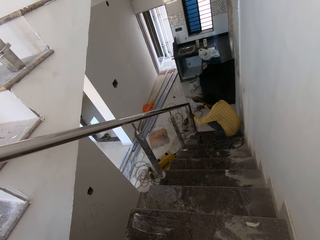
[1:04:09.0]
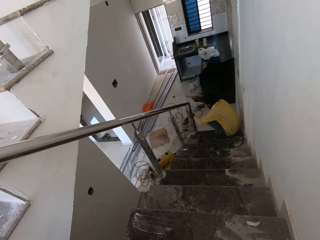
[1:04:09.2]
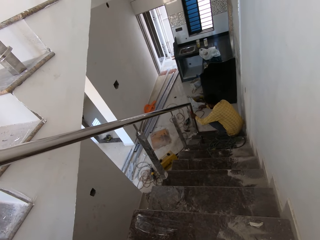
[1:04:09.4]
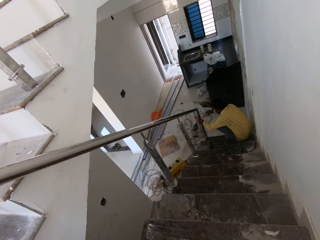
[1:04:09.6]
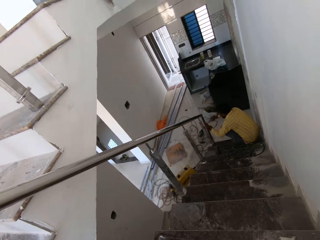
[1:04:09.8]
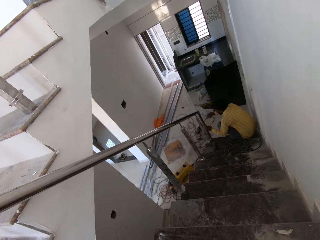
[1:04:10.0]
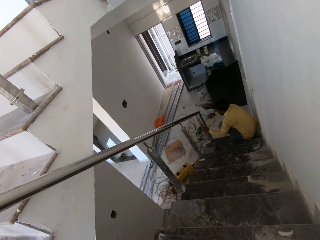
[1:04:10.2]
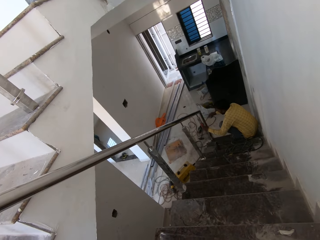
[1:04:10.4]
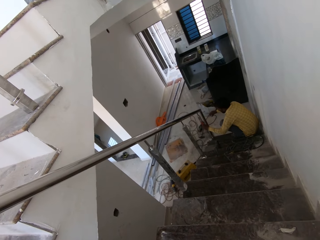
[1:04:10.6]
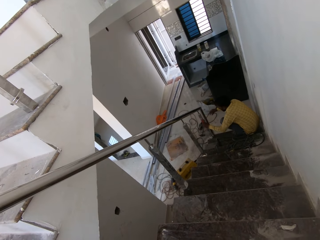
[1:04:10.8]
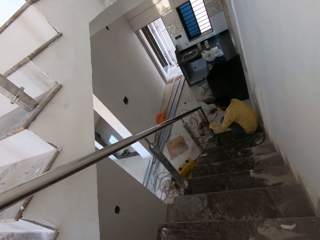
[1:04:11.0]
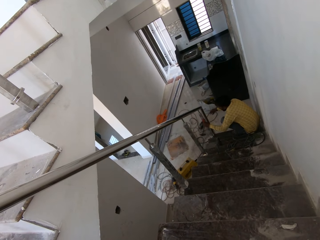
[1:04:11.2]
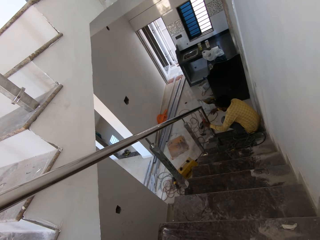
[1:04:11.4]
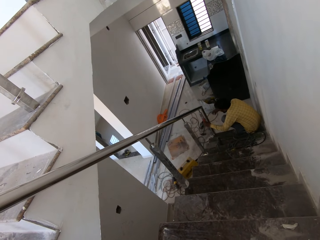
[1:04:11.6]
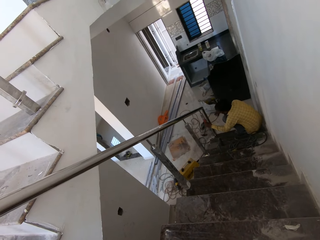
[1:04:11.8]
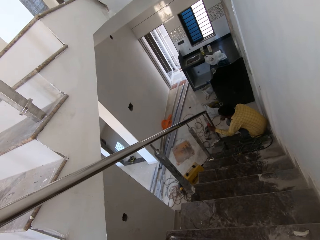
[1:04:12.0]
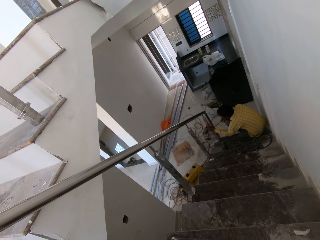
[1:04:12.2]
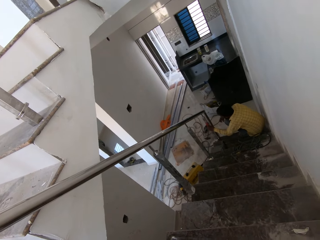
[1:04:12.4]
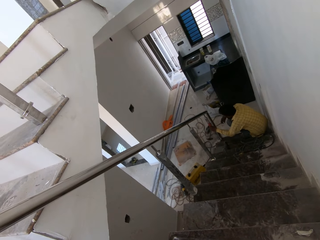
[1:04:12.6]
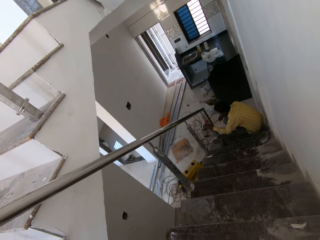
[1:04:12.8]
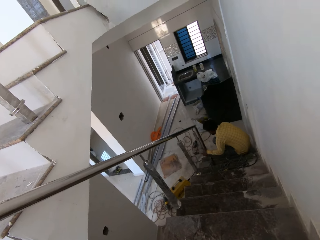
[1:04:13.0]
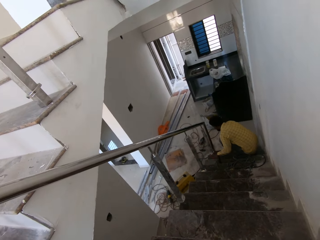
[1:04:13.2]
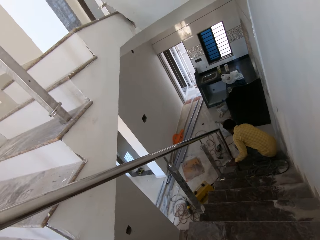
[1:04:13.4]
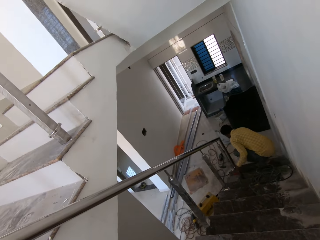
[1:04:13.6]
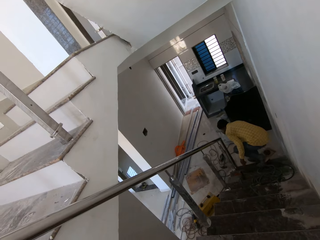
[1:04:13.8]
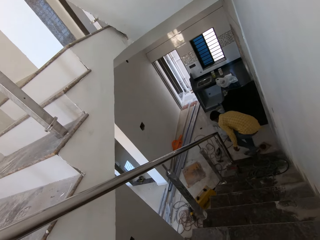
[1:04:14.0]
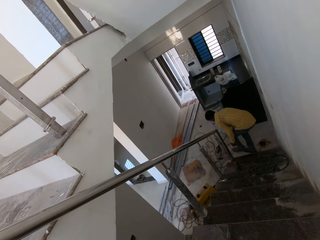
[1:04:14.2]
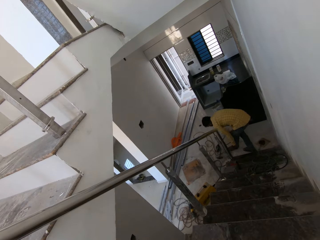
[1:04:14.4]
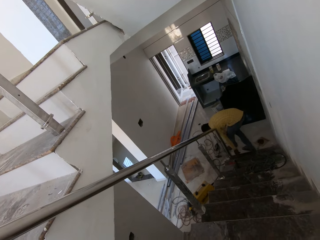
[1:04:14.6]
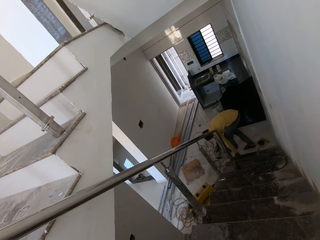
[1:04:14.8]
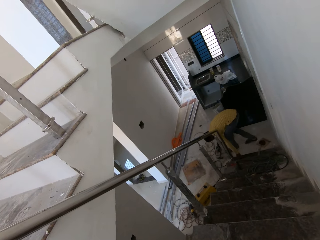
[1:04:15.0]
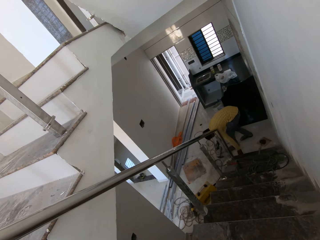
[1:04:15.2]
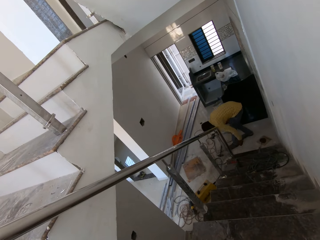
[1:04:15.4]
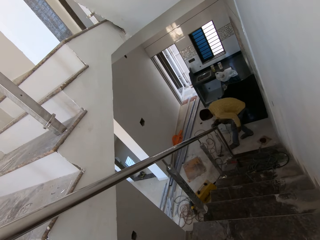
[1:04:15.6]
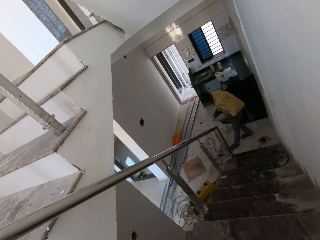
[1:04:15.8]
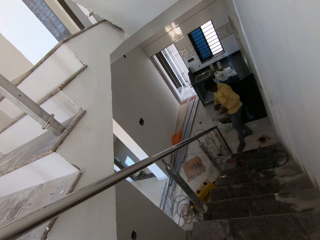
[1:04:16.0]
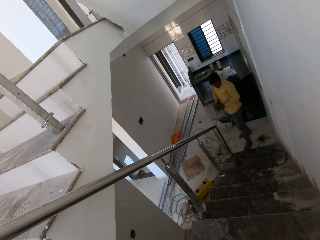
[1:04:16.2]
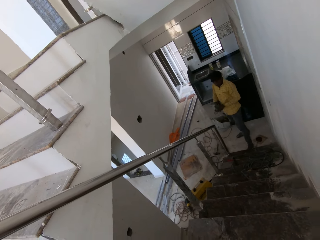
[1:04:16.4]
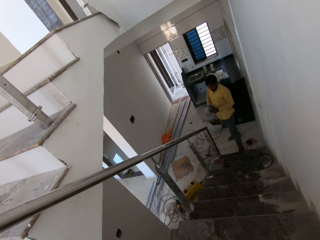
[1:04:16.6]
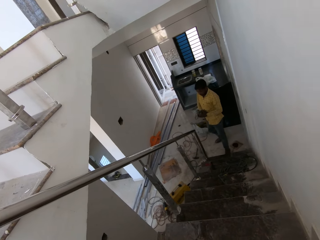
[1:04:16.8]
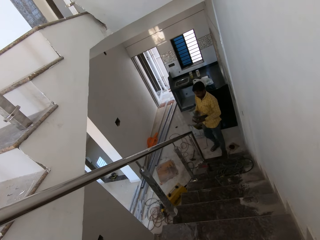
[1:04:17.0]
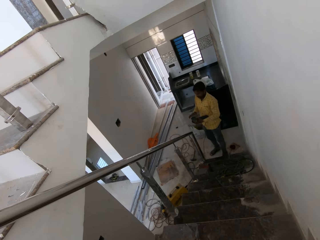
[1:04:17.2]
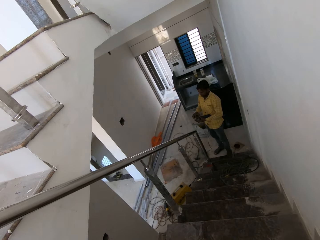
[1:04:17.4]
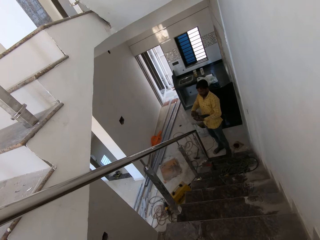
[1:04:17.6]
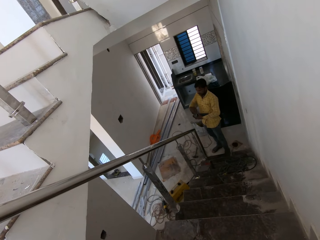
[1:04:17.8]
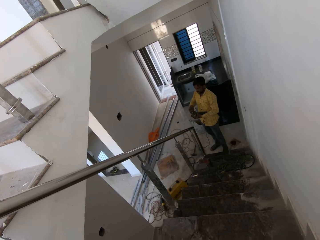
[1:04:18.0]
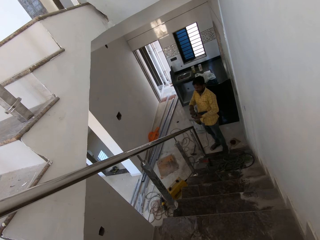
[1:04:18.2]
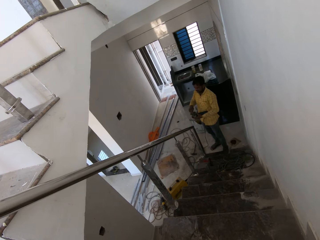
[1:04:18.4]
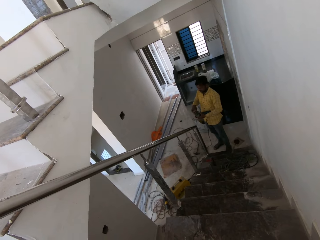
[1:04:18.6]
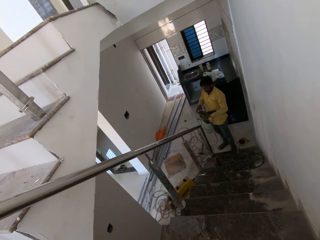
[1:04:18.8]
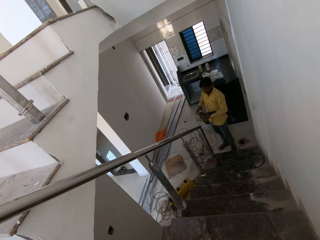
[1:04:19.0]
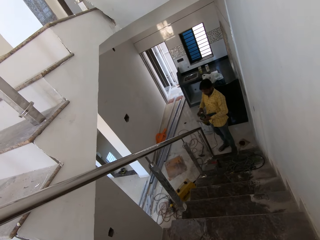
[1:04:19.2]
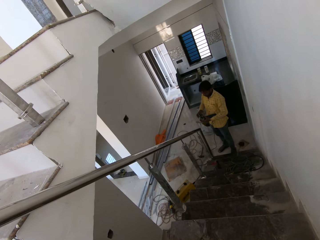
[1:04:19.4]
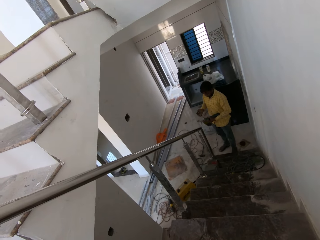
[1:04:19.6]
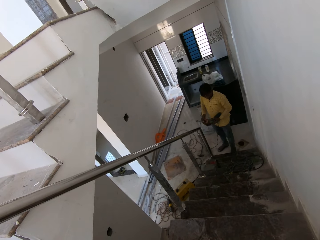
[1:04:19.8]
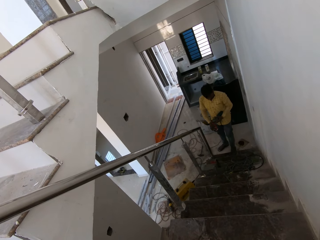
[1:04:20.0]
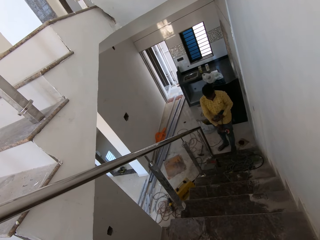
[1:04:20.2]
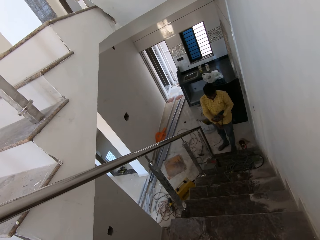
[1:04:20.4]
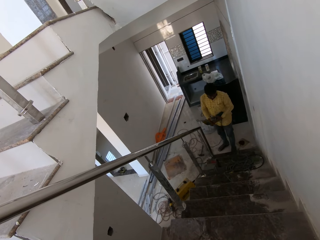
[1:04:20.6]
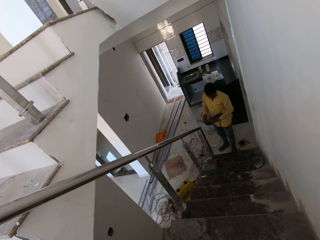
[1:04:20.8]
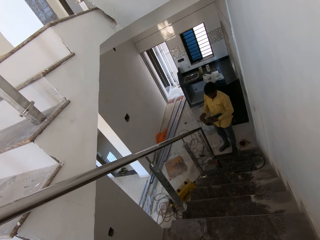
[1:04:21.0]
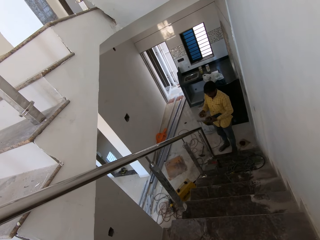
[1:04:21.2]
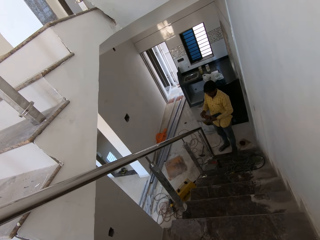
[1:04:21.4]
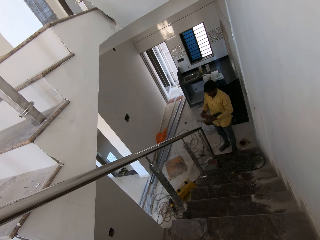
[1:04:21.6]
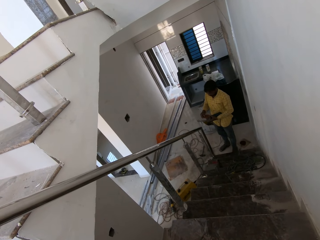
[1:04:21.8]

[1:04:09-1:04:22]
The man drops a spirit level on the staircase with his left hand. The man picks the spirit level from the ground with his left hand. The man picks a sander or angle grinder from the floor with his right hand. The man fixes the sander with both hands. The man changes the grinder wheel.

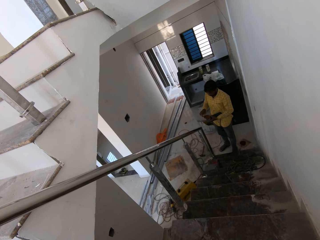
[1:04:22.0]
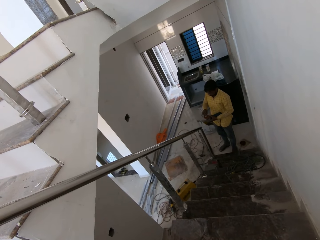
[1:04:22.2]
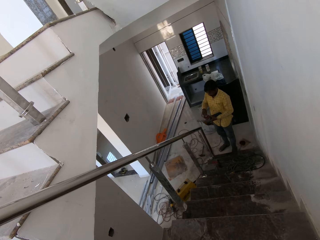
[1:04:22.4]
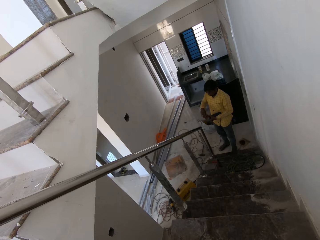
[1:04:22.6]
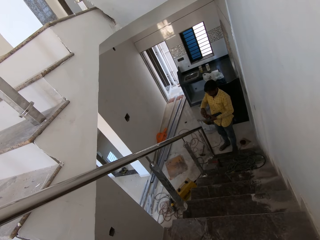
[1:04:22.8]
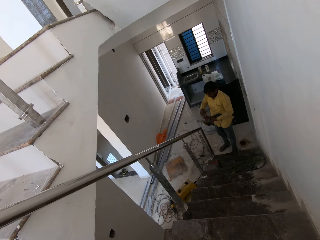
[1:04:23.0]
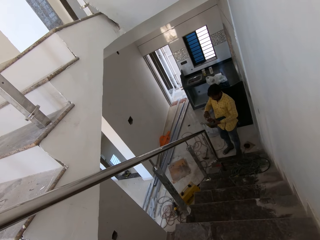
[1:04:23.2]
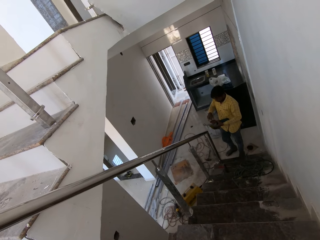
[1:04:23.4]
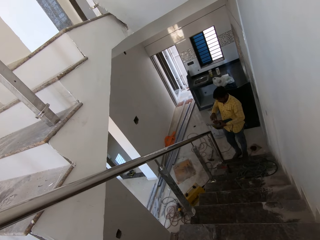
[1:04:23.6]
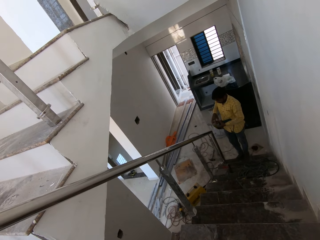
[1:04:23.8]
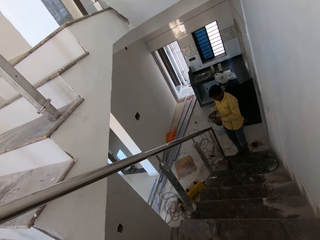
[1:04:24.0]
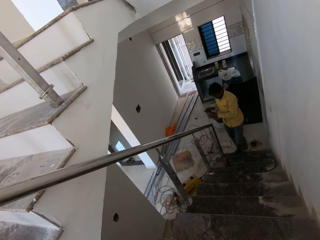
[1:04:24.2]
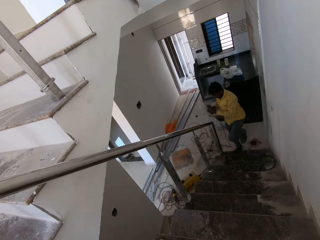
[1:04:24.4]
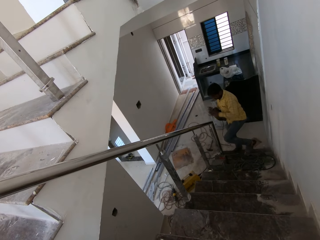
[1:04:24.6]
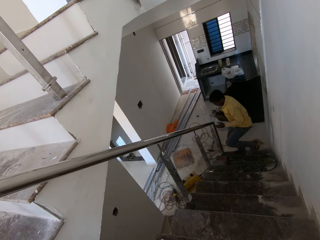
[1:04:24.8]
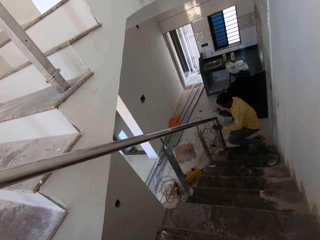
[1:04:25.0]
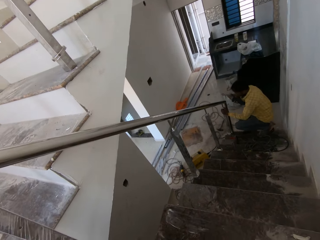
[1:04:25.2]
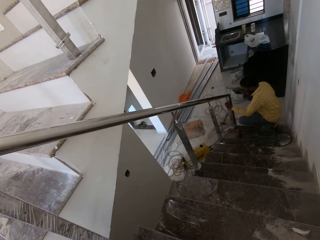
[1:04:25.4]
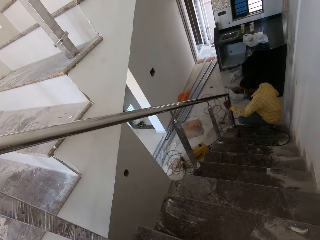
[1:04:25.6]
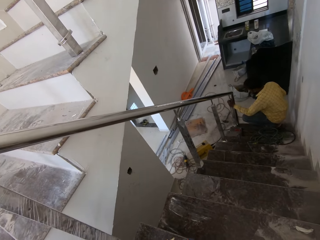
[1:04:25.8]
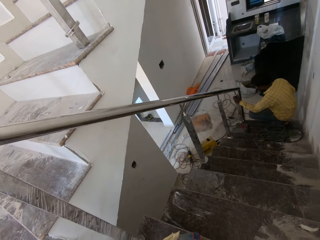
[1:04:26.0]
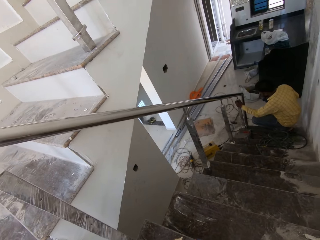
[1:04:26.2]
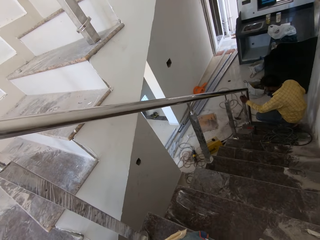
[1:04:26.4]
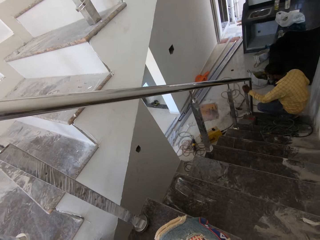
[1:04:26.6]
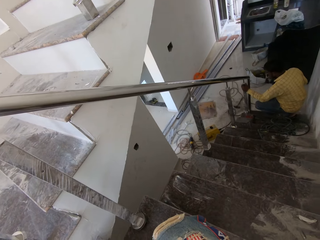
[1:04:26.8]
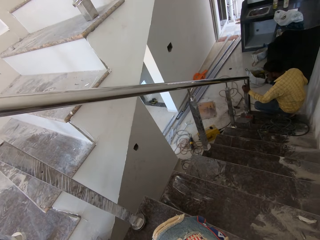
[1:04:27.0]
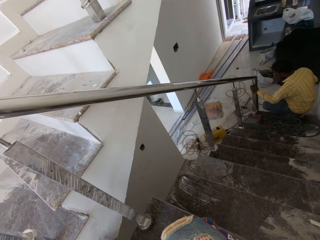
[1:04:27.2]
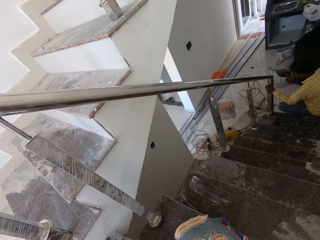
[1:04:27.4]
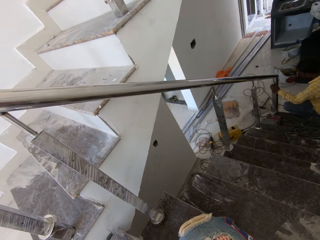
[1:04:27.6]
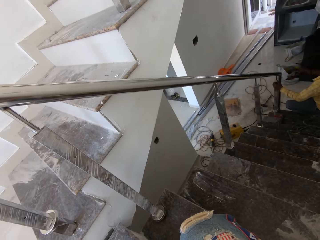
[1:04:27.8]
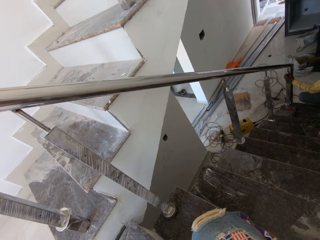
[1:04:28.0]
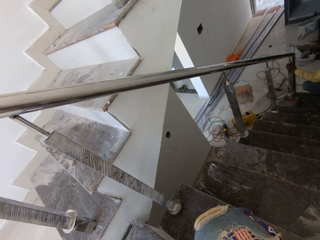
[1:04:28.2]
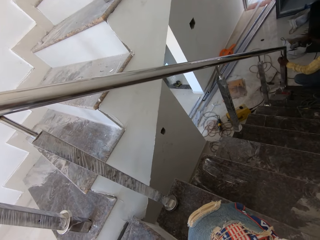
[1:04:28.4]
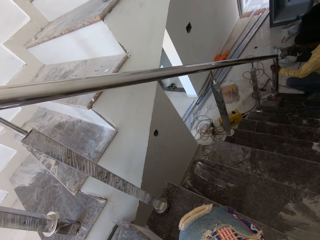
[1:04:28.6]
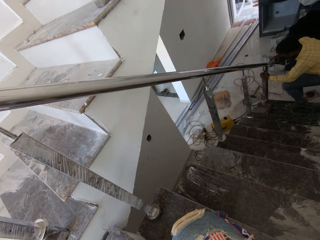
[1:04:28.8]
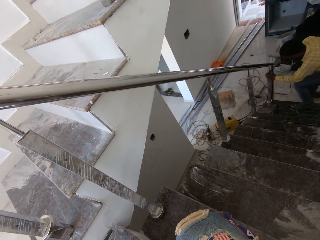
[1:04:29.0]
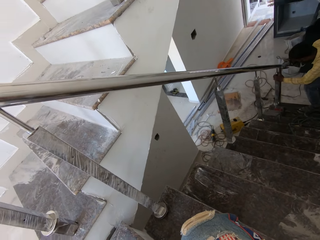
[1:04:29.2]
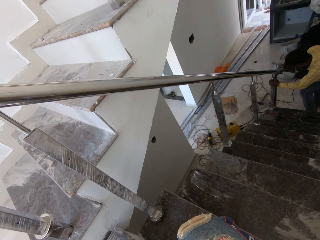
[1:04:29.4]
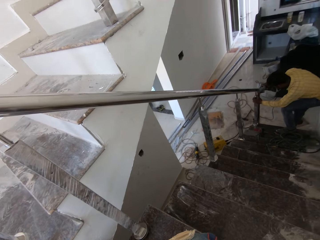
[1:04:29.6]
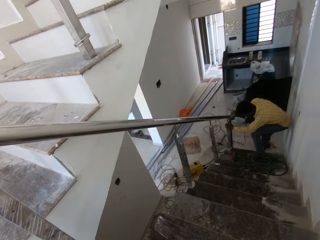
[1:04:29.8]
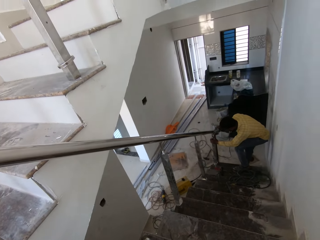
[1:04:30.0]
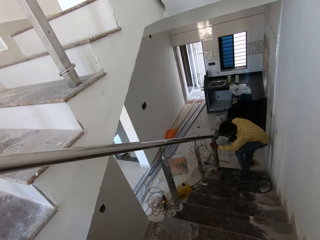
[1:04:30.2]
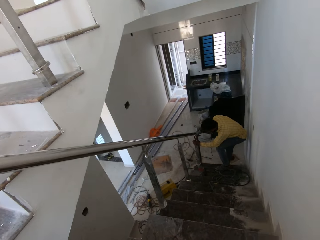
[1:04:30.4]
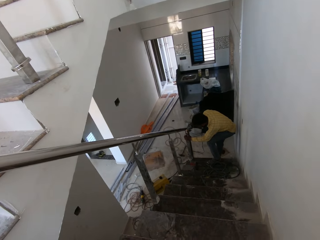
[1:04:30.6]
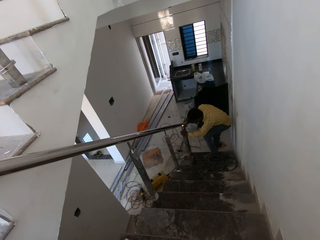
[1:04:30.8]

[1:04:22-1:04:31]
The man places the spirit level on the handrail of the staircase with his left hand. The camera wearer adjusts the rail. The man polishes the handrail of the staircase with the sander in his right hand.
